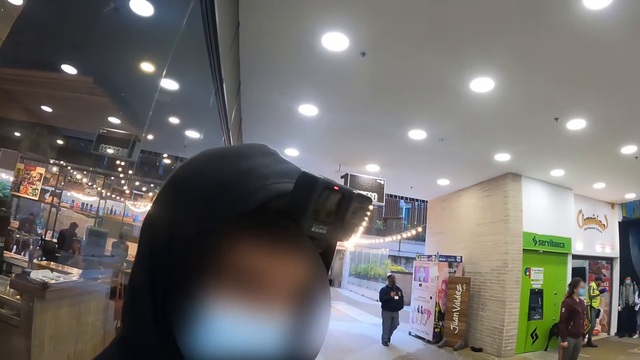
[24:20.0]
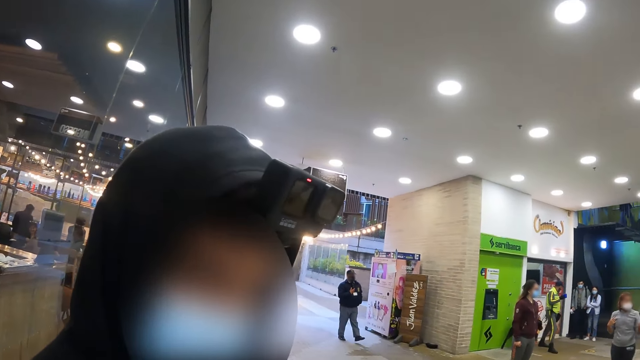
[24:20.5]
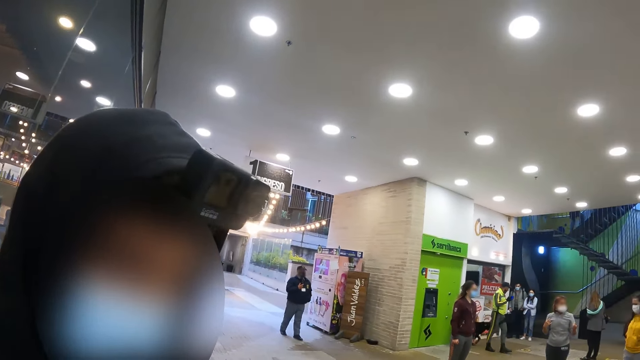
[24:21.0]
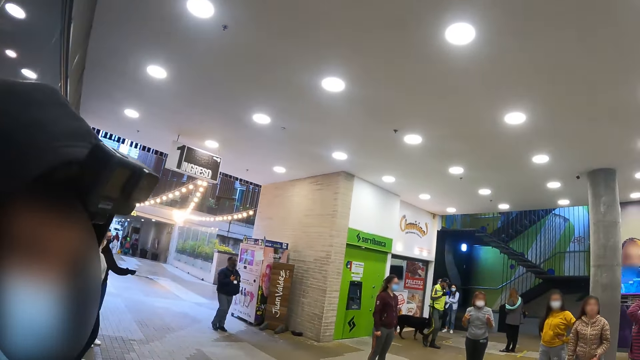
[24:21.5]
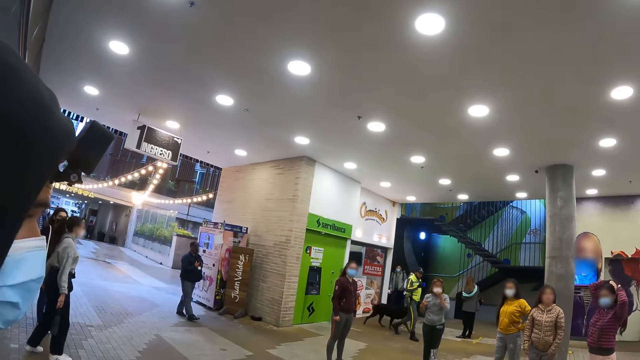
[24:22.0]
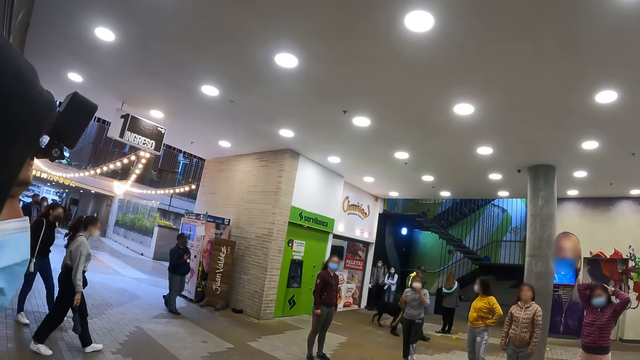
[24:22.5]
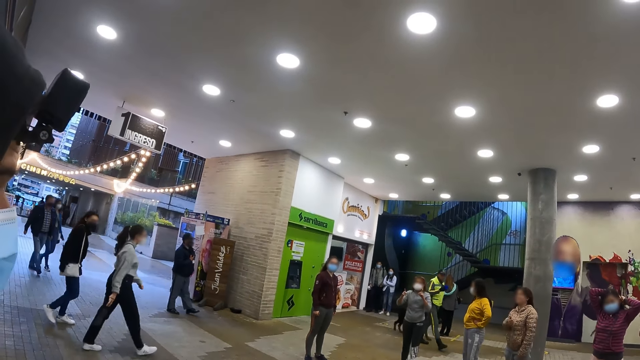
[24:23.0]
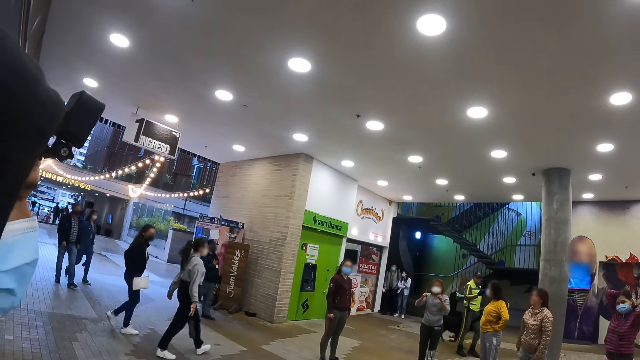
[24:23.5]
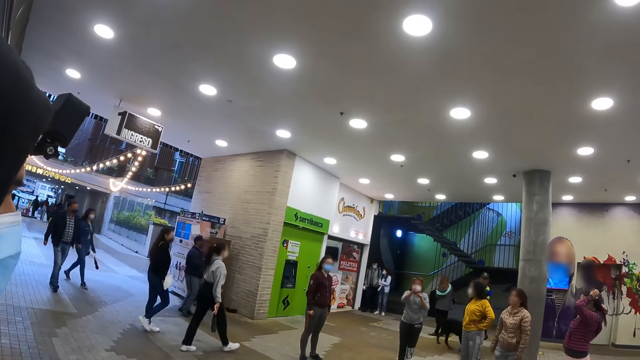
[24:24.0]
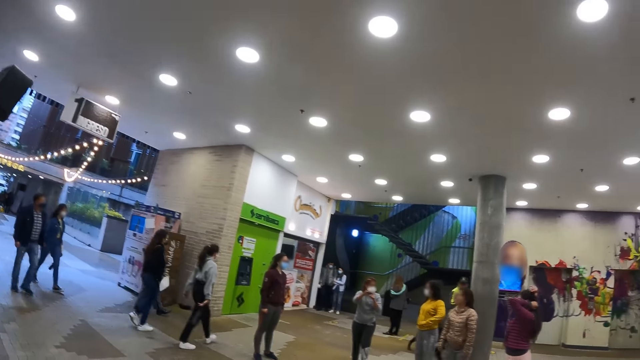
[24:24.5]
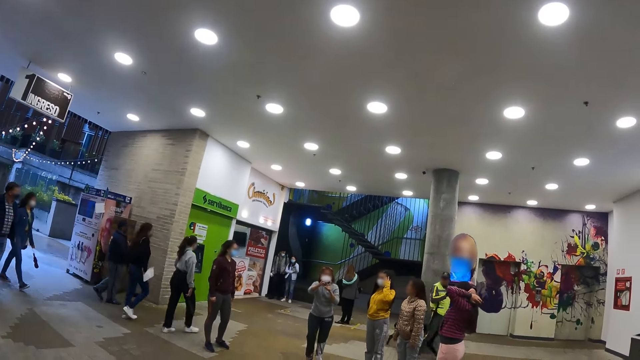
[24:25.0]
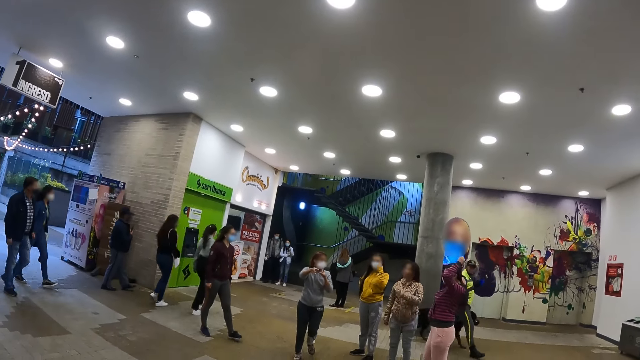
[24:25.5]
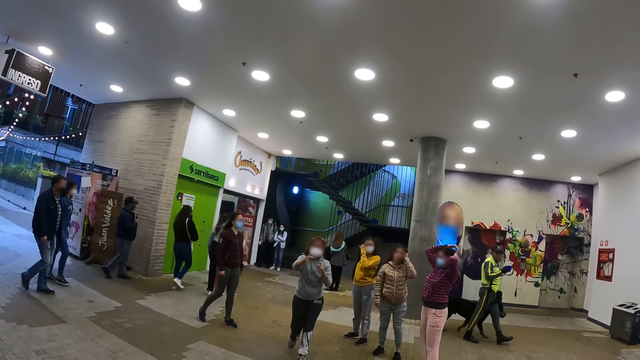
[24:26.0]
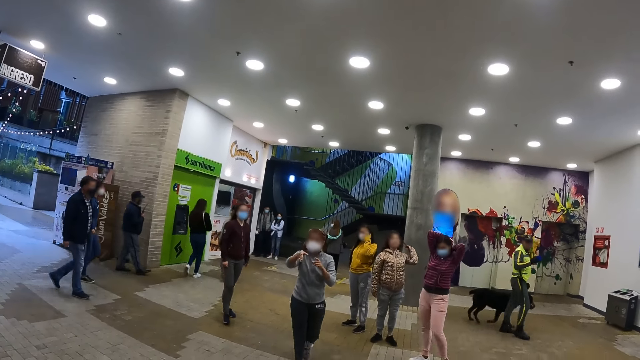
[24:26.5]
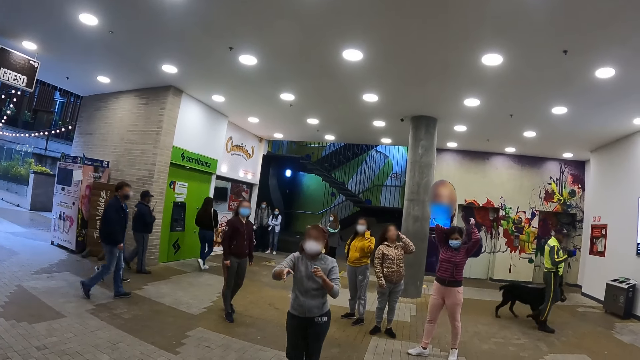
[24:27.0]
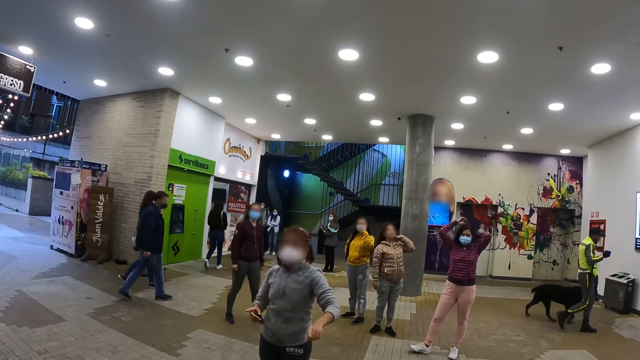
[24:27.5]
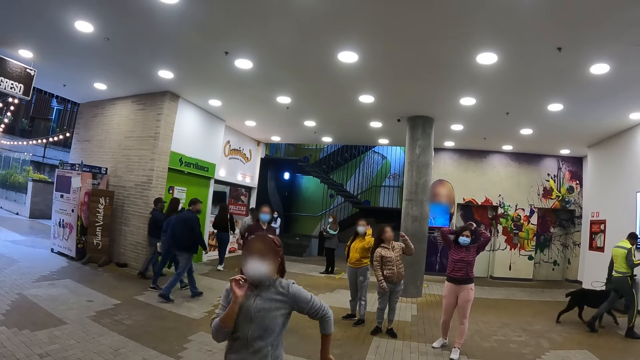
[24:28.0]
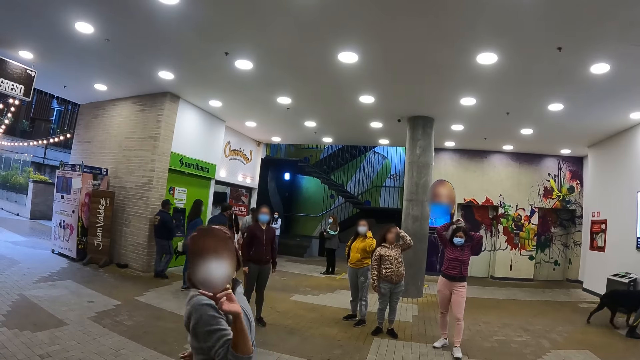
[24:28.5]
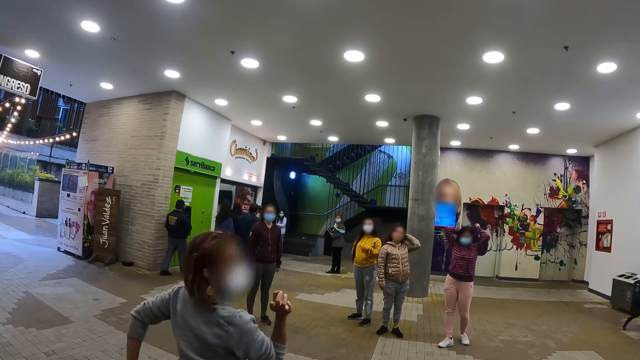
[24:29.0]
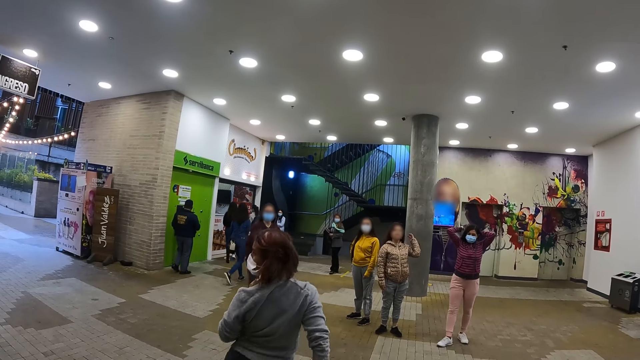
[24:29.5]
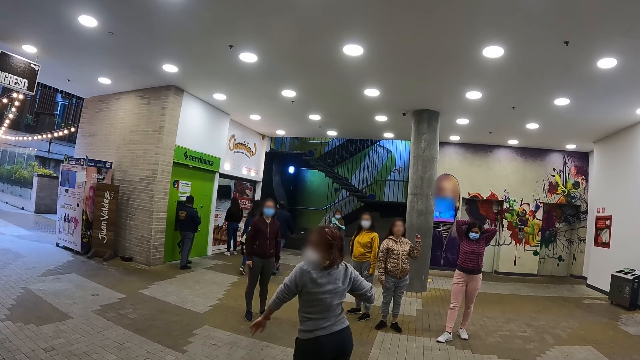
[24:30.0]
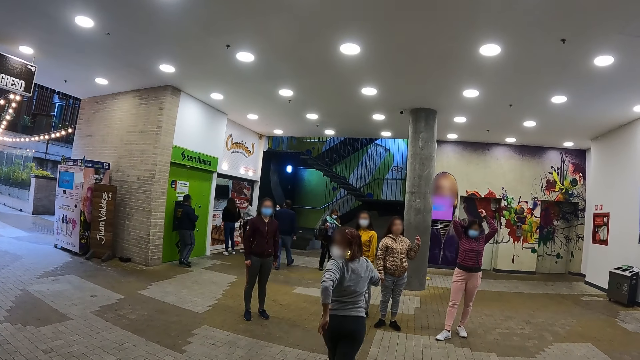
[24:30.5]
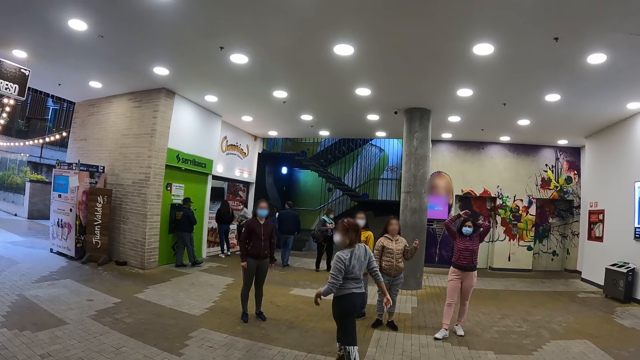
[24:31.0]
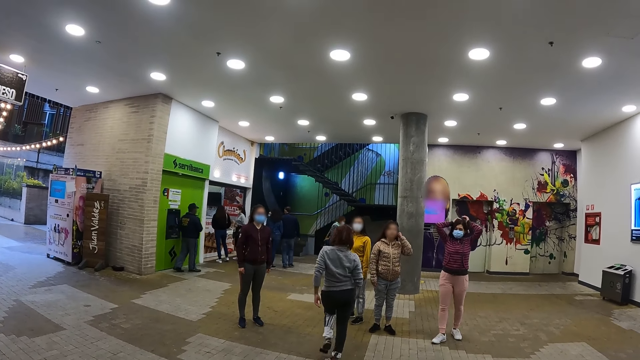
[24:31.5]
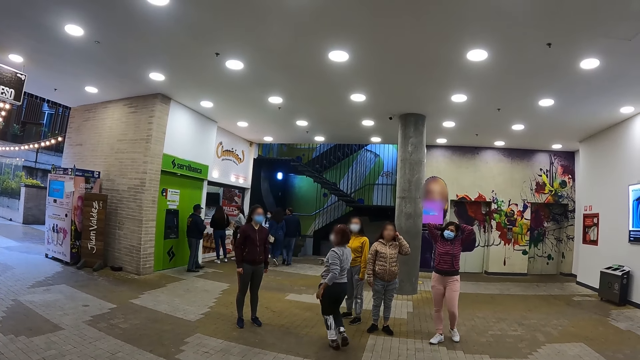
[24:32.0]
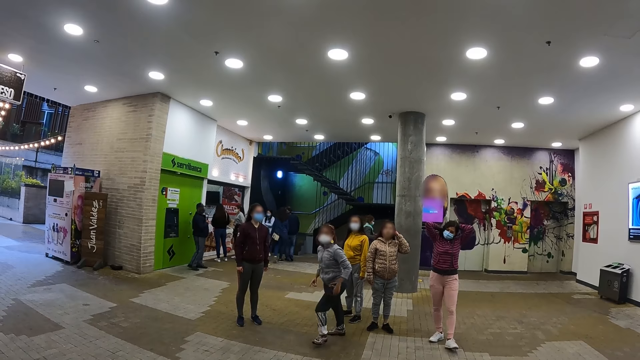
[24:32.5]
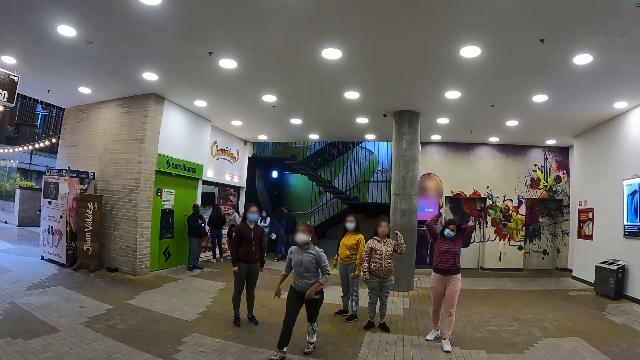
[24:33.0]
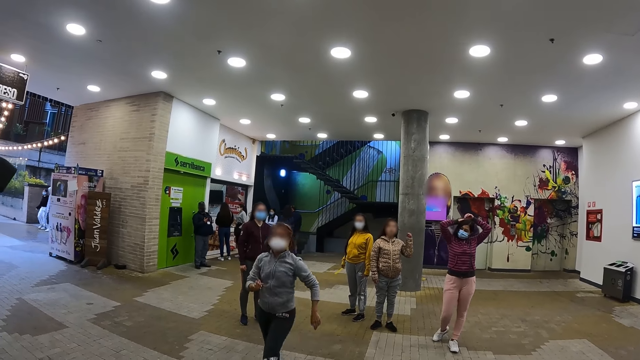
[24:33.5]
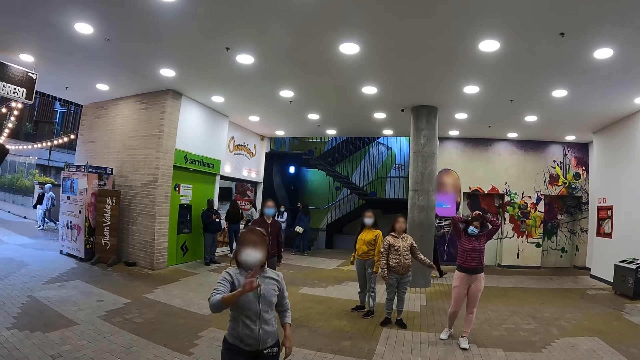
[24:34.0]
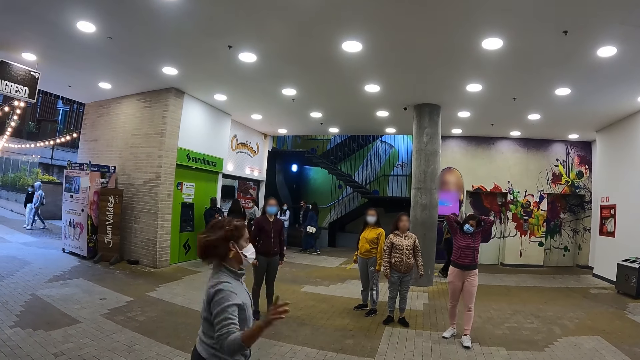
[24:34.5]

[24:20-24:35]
The camera wearer looks around a building. A person walks towards the camera wearer. Other persons touch their hair. The camera wearer looks at their friends rehearsing dancing. The first person turns in front of the camera wearer and walks towards the other persons. Another person touches her hair. The first person walks back to the camera wearer.

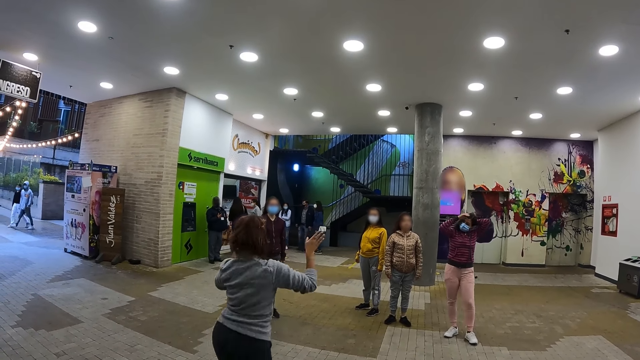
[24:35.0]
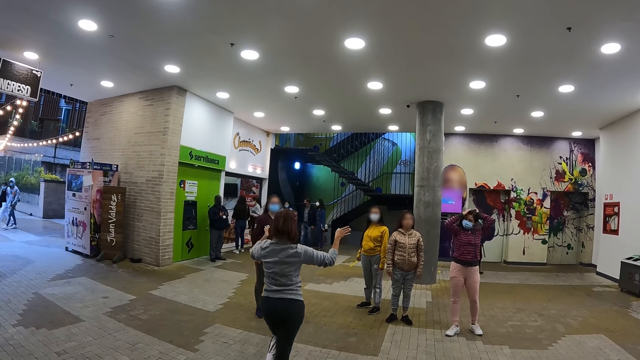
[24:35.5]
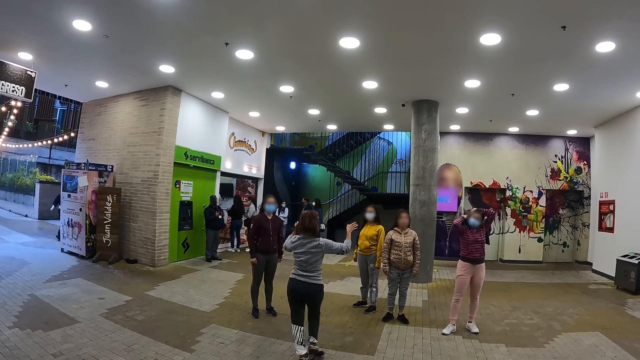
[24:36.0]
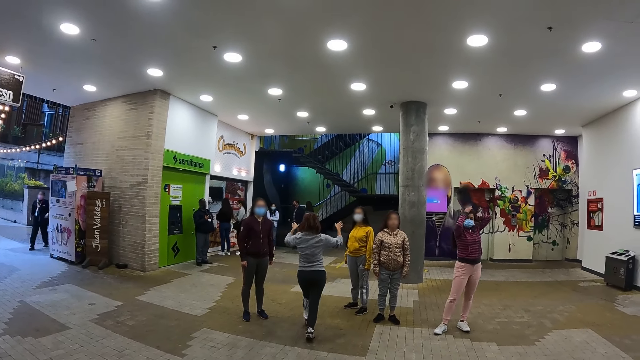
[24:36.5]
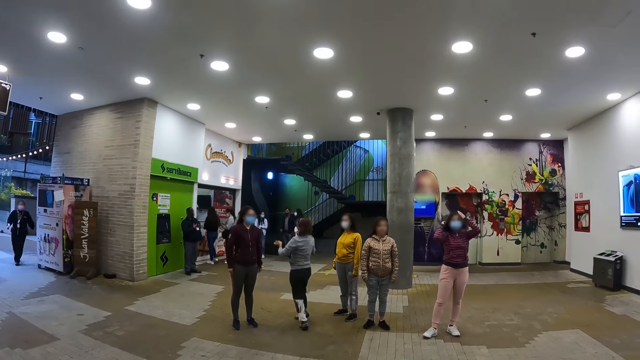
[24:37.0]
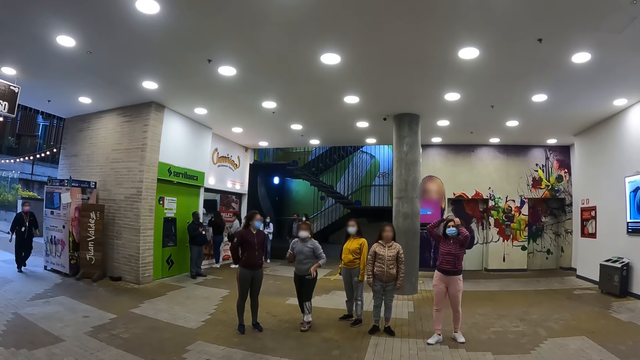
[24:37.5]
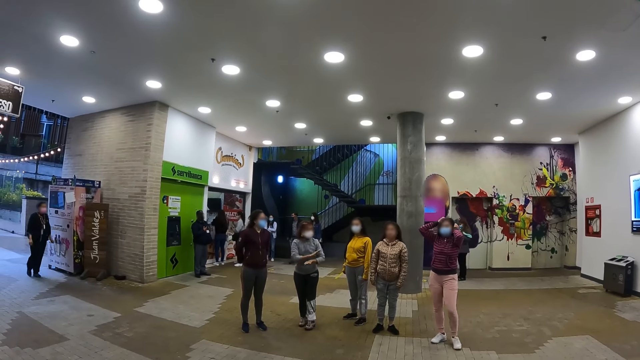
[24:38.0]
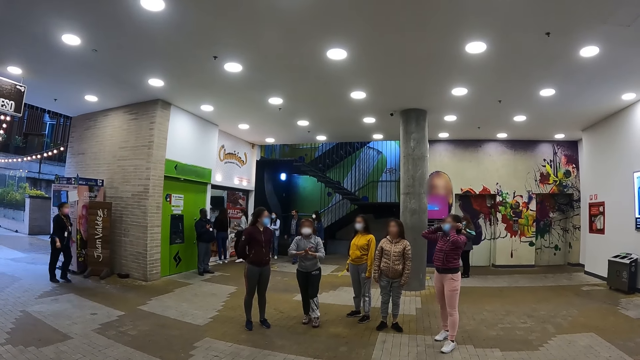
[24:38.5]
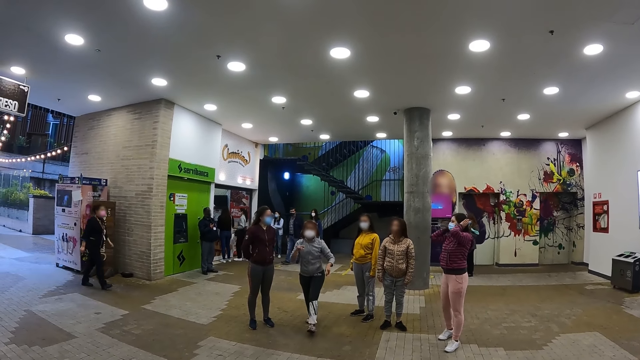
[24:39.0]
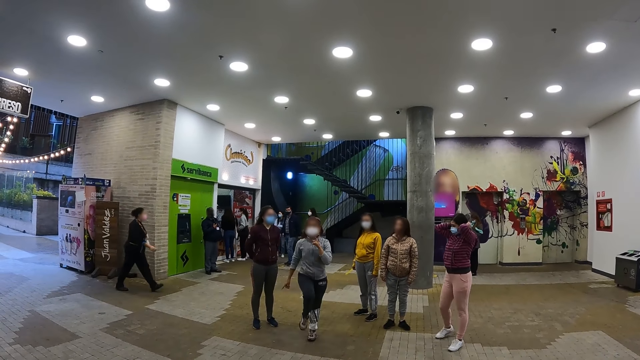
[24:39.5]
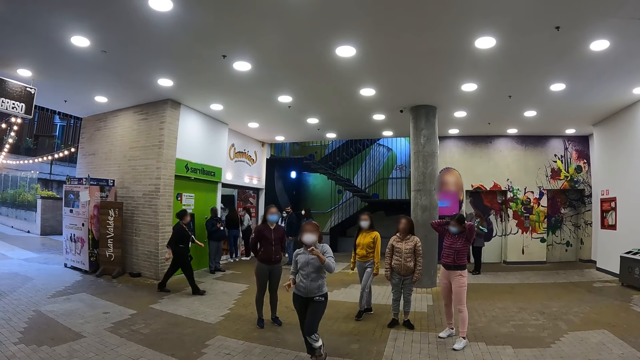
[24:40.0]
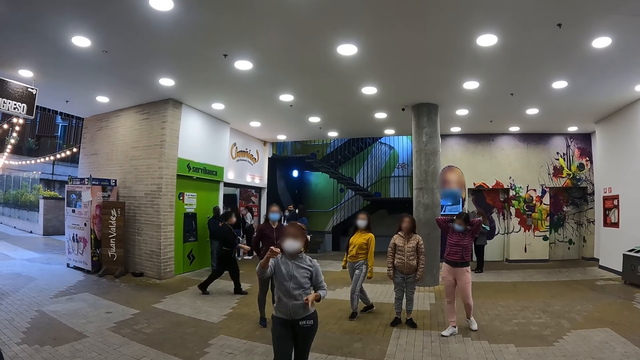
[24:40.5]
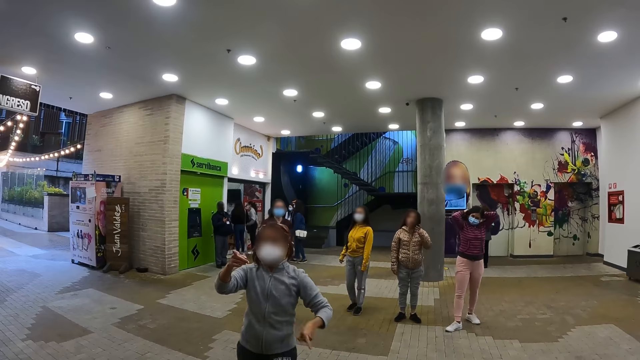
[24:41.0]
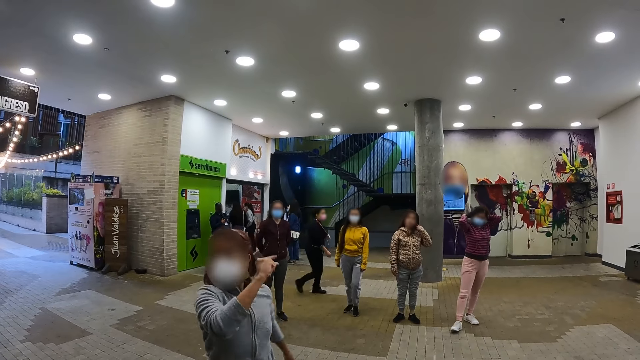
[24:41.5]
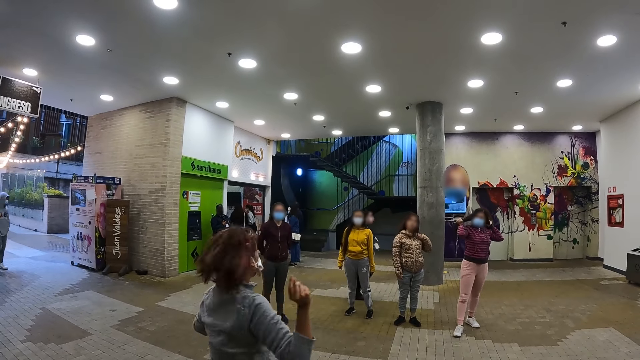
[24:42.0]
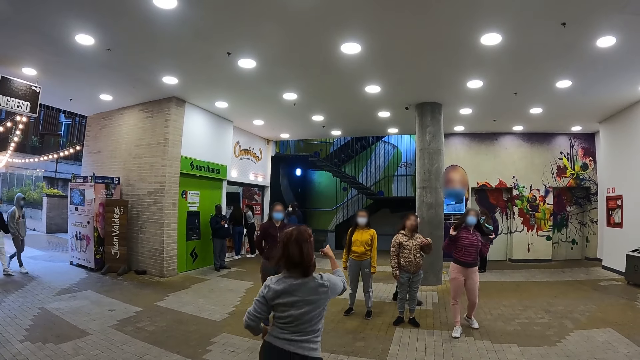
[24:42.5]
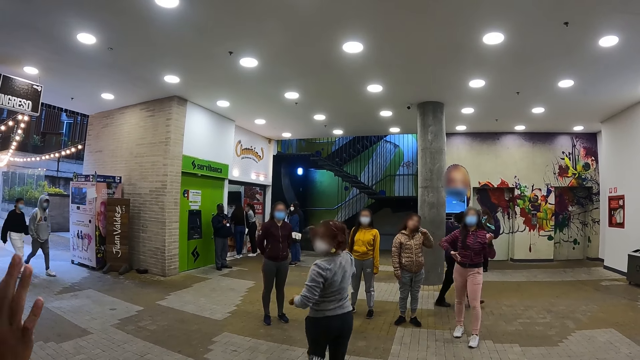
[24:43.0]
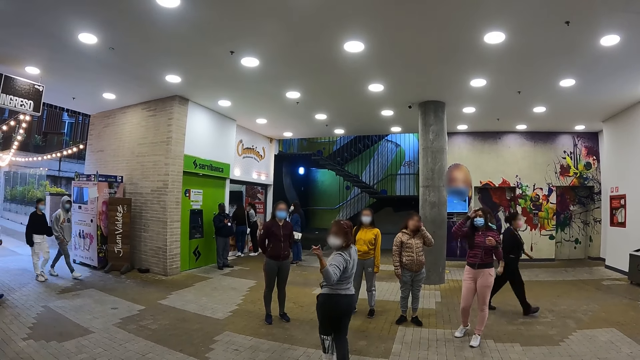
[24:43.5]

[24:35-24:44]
A person turns to other persons and walks towards the persons. The person gestures her hands in a floor. The person walks back to the camera wearer, turns in front of the camera wearer, and walks towards the persons. The person points at another person.
